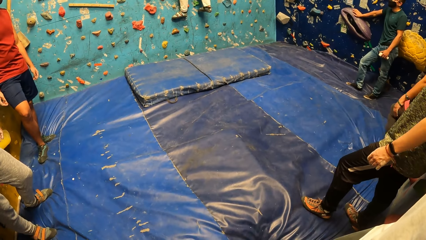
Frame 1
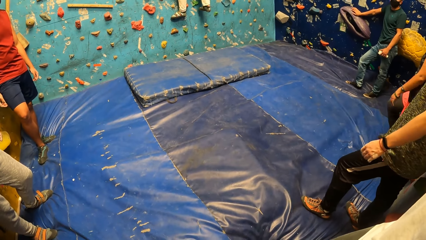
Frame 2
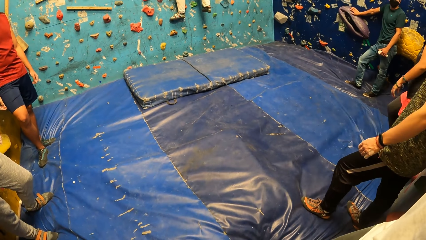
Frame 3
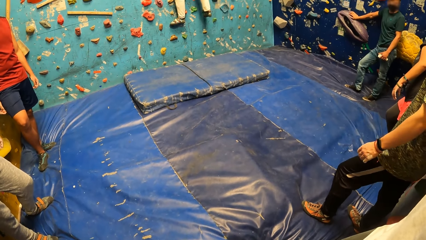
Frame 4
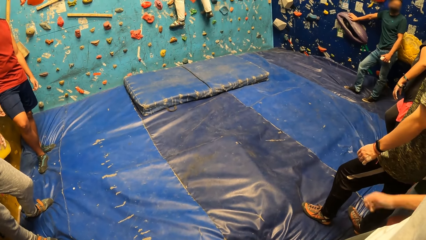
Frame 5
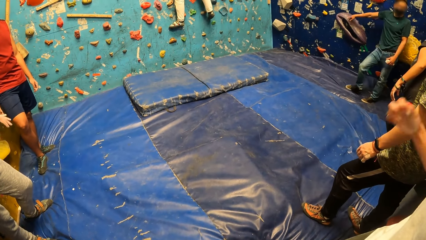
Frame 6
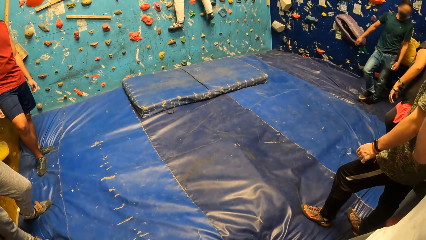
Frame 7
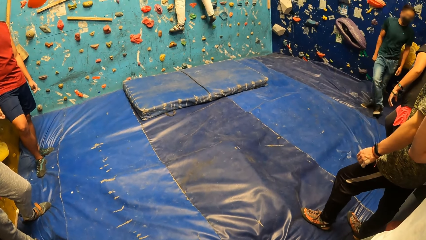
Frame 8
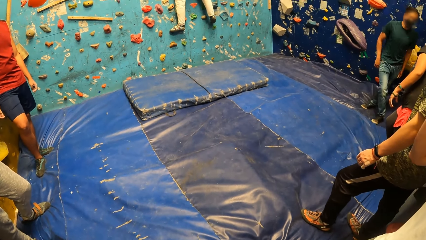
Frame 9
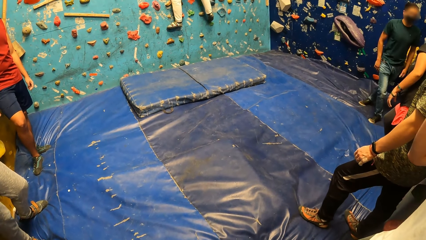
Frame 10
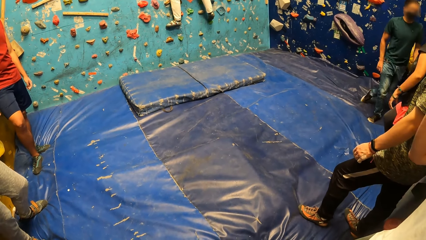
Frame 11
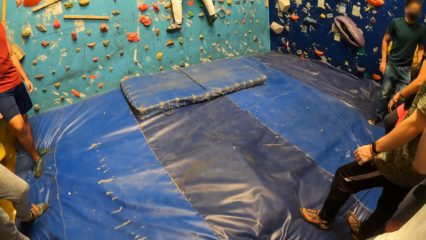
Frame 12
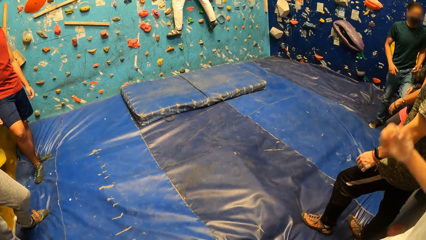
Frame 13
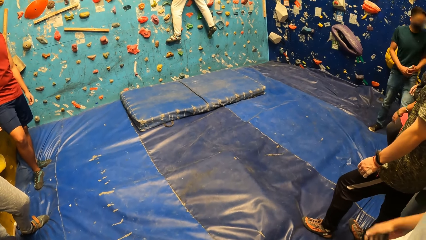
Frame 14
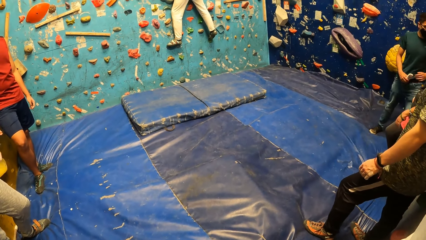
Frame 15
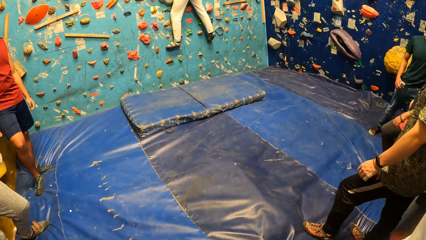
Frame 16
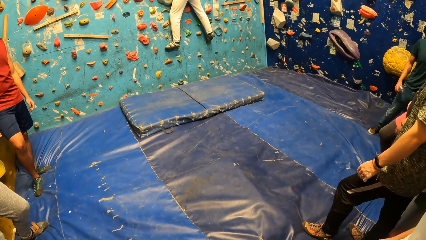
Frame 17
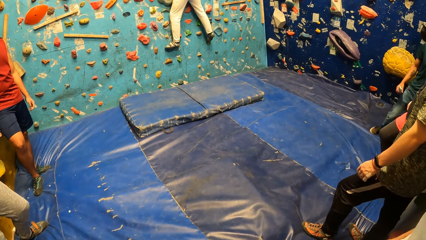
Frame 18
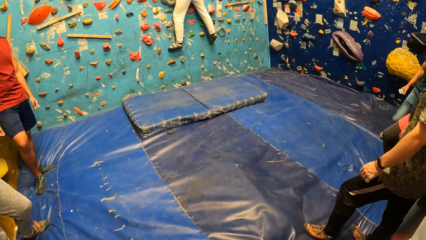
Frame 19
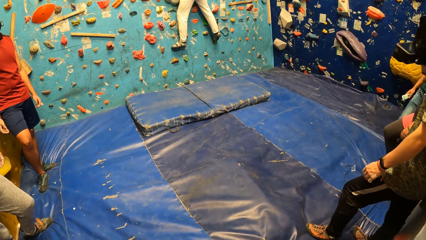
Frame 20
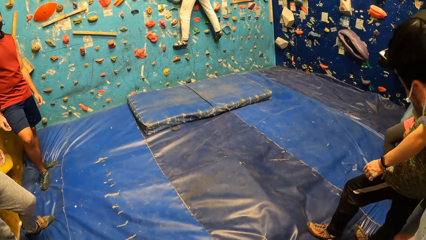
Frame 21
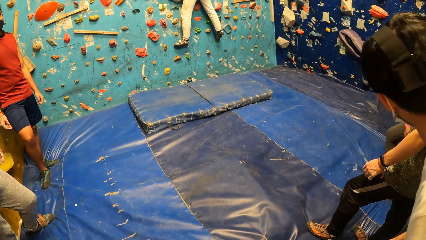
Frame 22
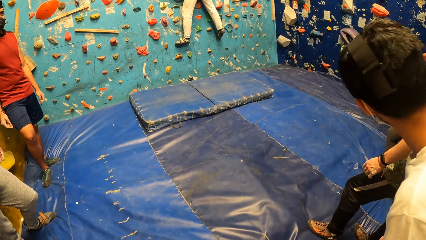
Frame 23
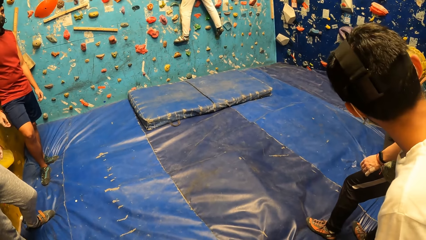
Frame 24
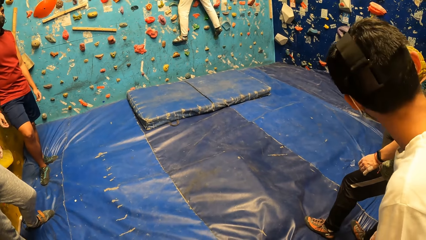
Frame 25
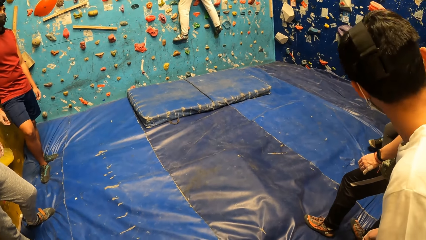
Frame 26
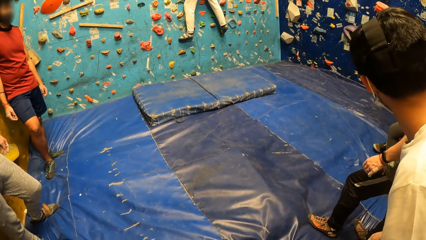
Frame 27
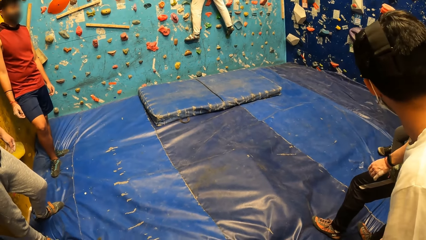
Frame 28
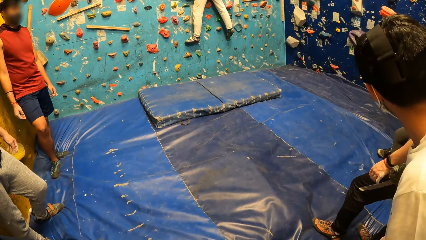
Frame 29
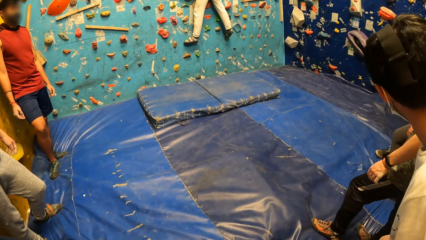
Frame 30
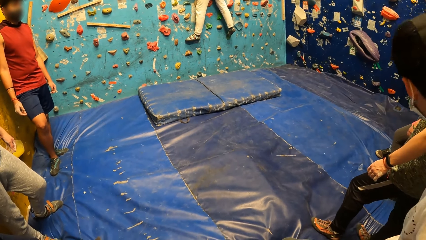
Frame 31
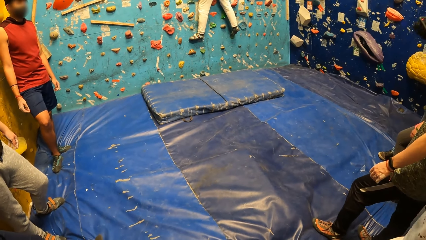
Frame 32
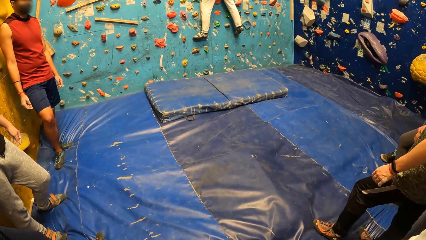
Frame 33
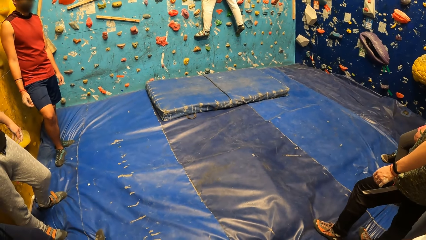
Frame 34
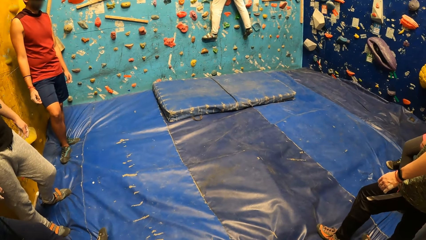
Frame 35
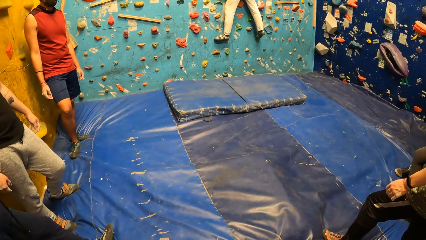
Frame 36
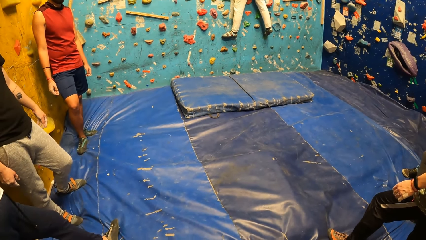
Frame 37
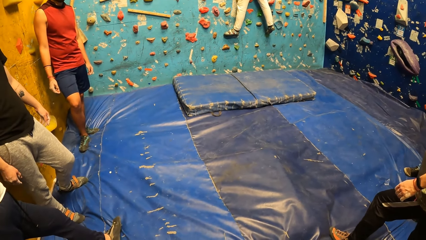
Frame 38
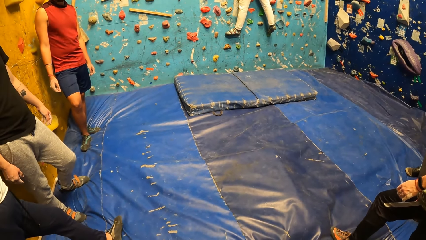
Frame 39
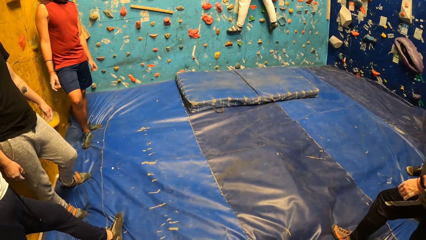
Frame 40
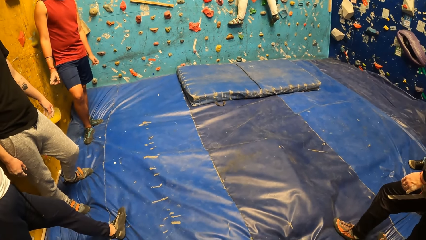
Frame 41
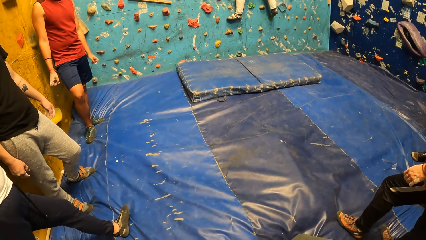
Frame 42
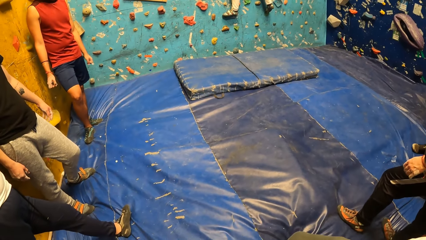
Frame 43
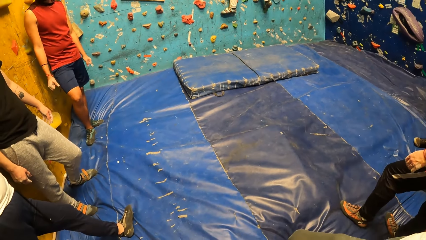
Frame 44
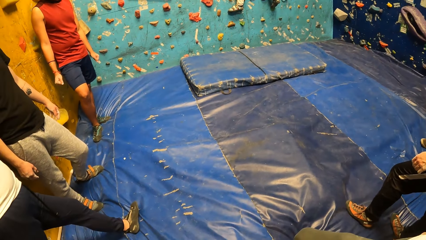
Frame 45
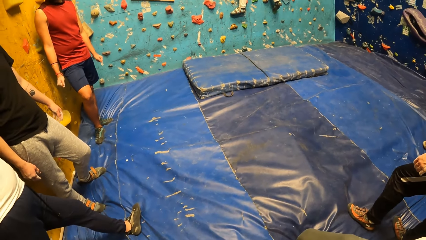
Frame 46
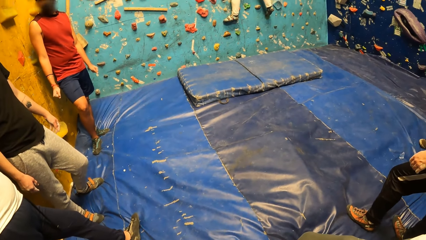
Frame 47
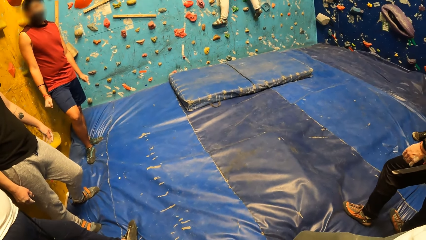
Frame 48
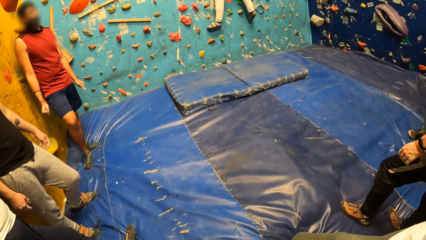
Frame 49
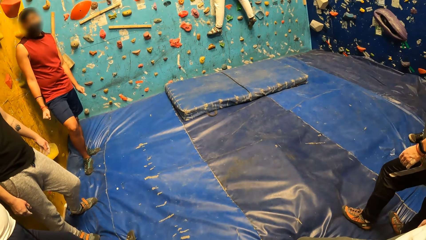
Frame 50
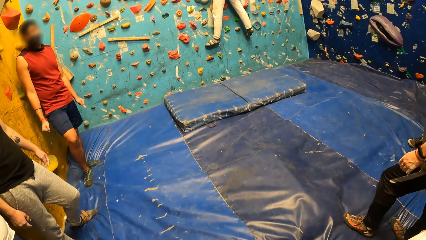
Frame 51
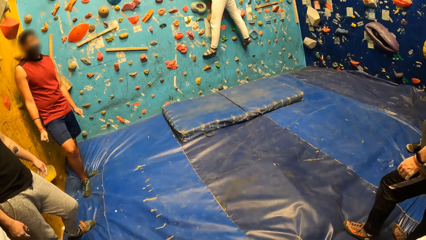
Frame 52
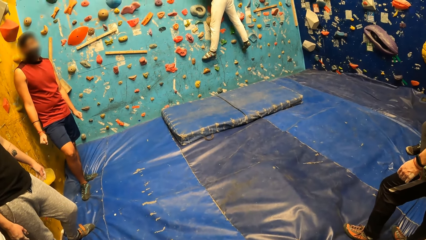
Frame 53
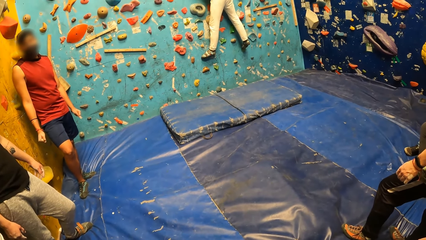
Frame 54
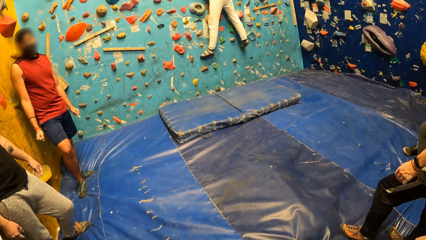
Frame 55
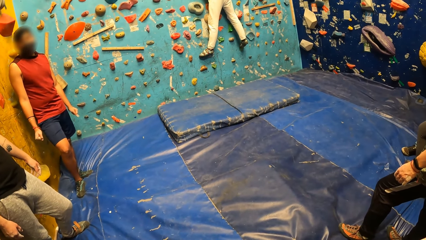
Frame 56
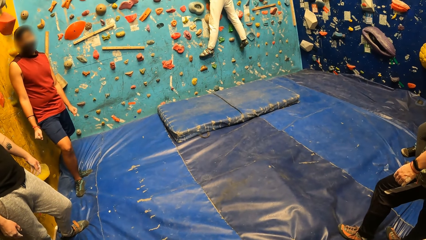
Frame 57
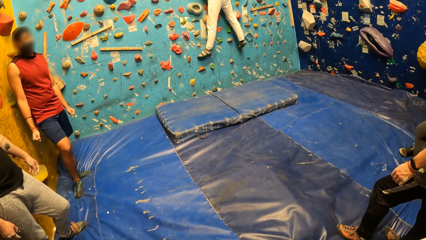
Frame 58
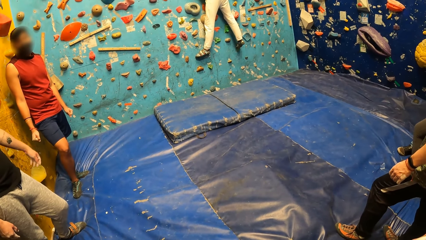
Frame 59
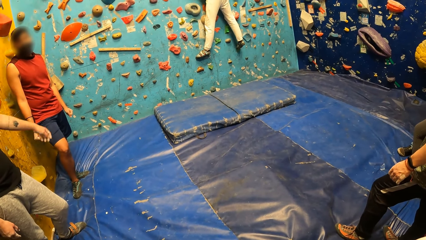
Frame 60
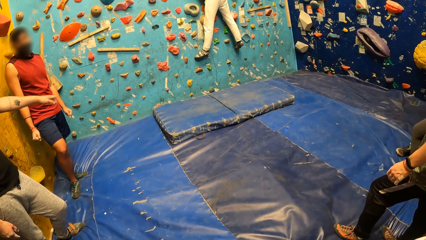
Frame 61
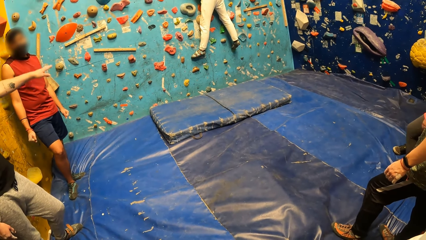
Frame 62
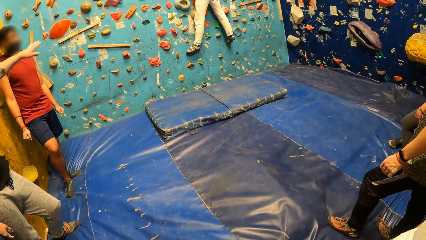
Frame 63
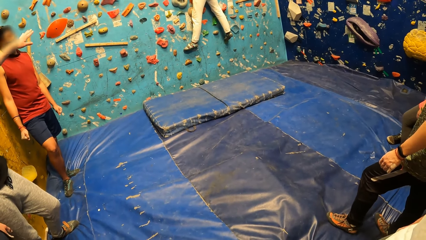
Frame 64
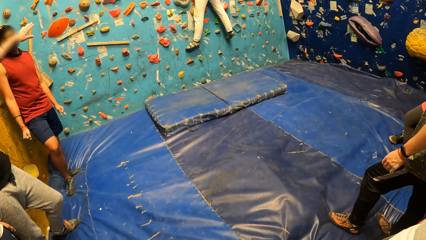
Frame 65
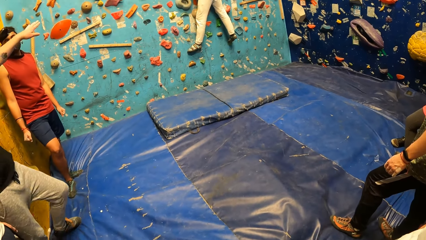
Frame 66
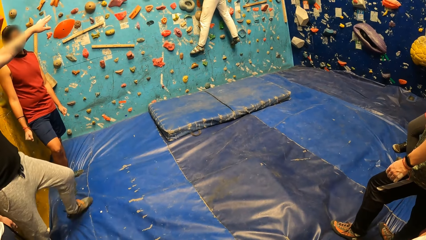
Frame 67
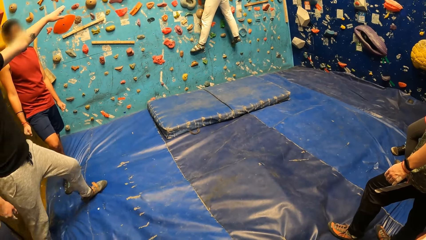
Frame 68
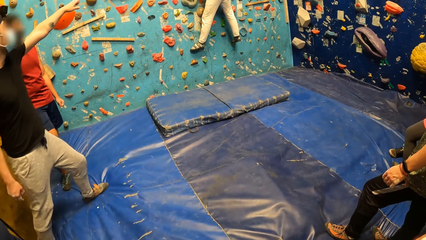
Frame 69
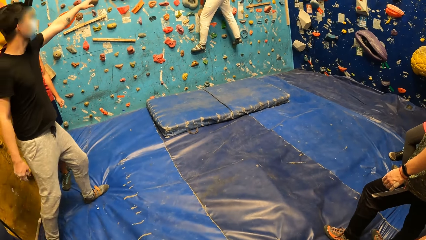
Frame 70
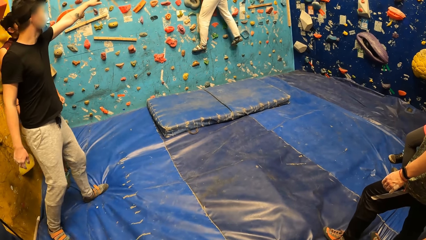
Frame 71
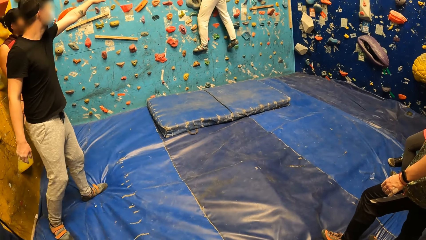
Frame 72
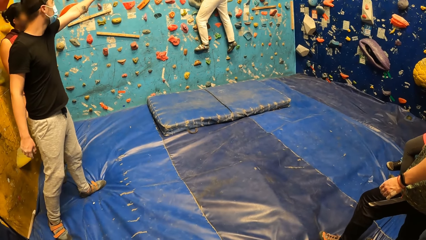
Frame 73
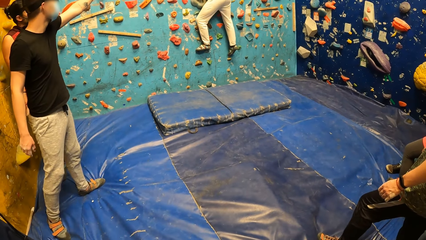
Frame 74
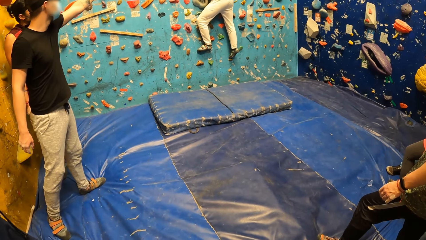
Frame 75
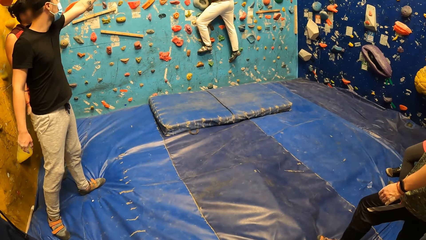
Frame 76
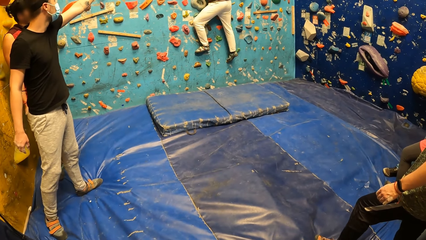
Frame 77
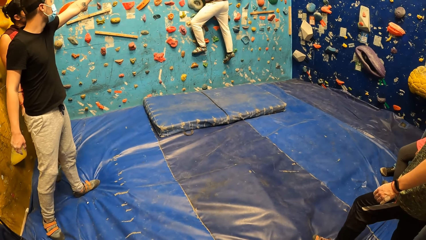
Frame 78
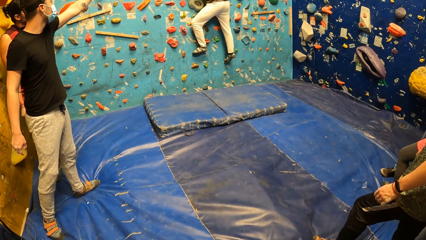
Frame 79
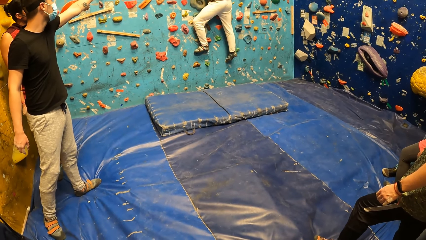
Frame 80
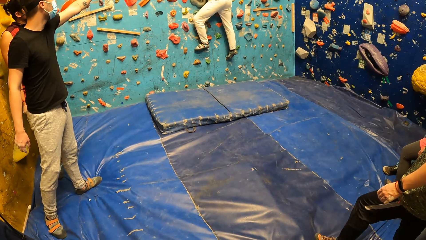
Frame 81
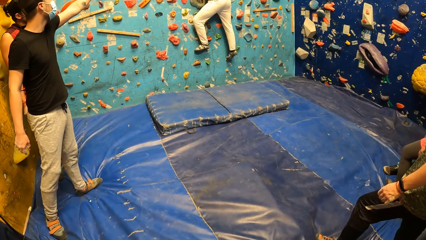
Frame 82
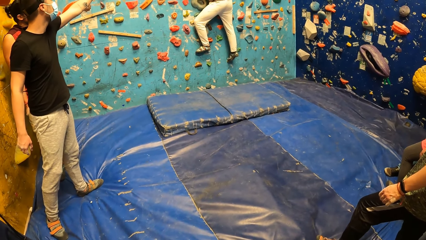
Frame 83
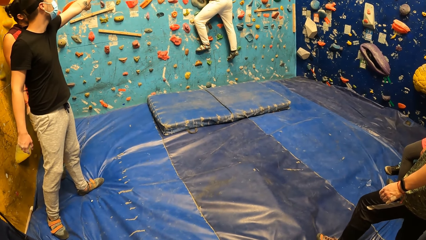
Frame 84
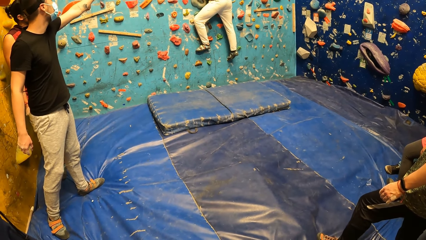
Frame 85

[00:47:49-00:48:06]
The man passes a phone from his left hand to his right hand. Another man interacts with a third man.
